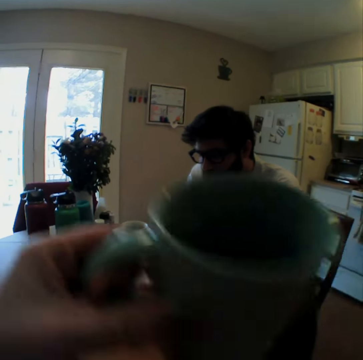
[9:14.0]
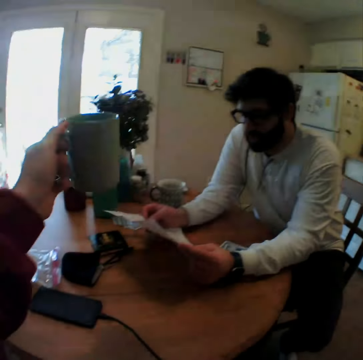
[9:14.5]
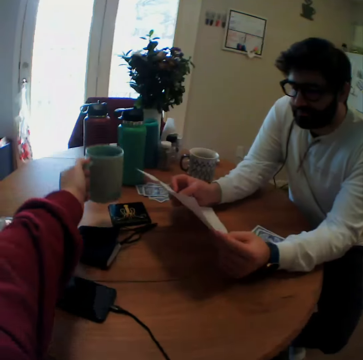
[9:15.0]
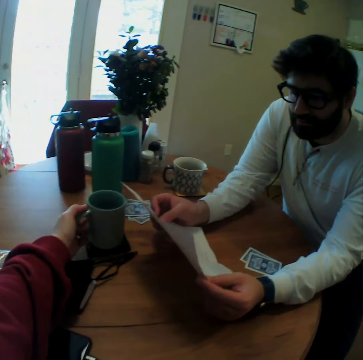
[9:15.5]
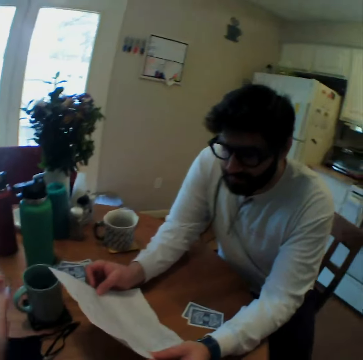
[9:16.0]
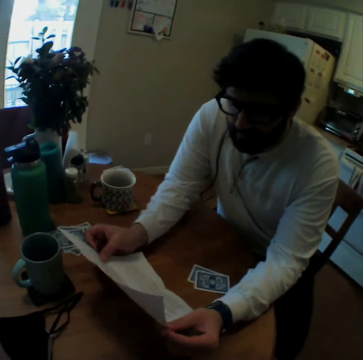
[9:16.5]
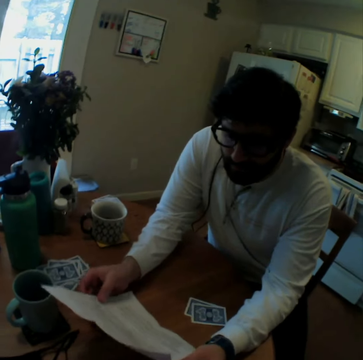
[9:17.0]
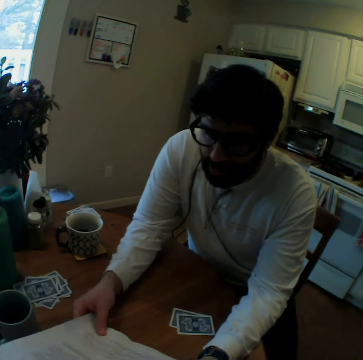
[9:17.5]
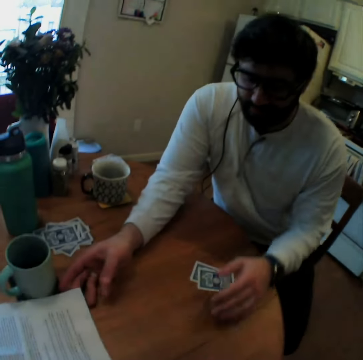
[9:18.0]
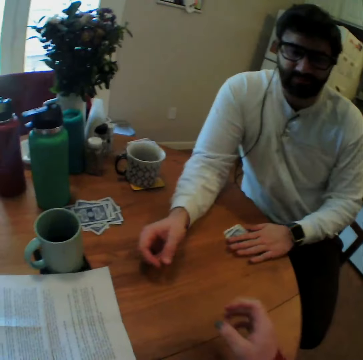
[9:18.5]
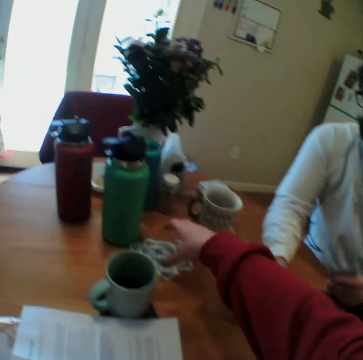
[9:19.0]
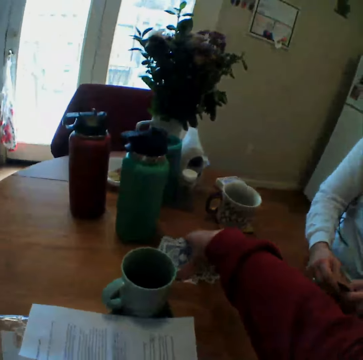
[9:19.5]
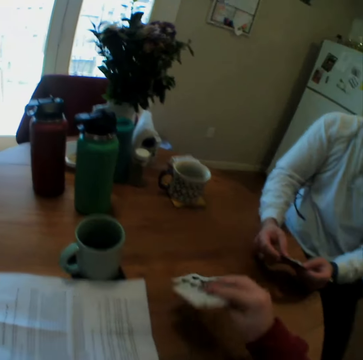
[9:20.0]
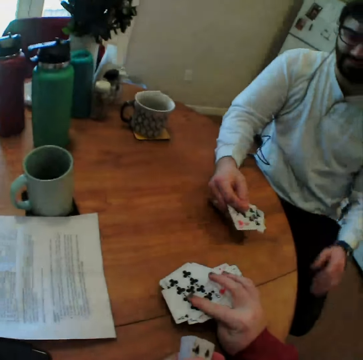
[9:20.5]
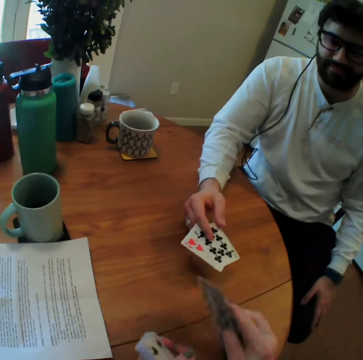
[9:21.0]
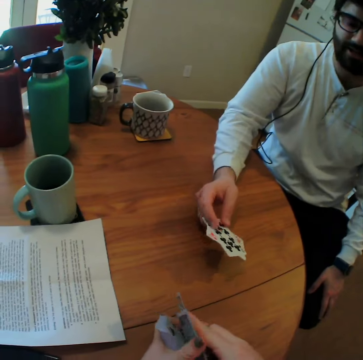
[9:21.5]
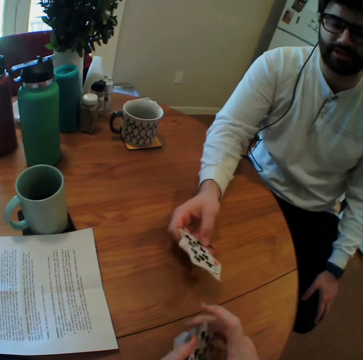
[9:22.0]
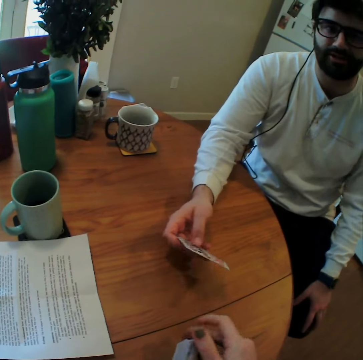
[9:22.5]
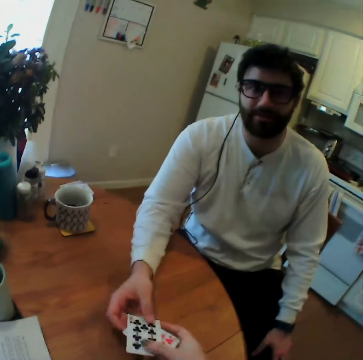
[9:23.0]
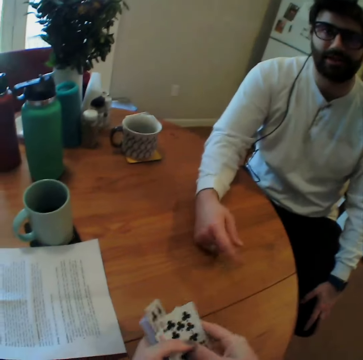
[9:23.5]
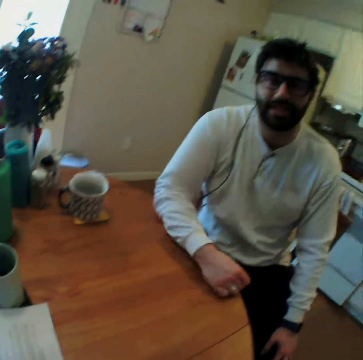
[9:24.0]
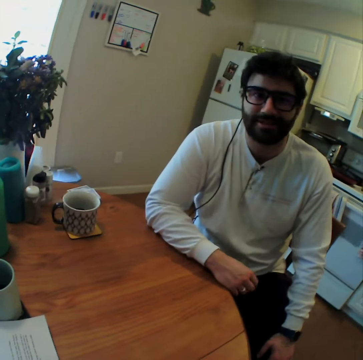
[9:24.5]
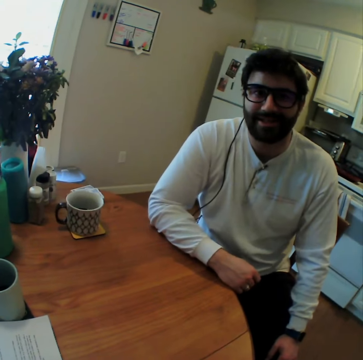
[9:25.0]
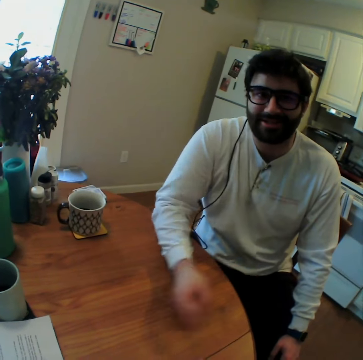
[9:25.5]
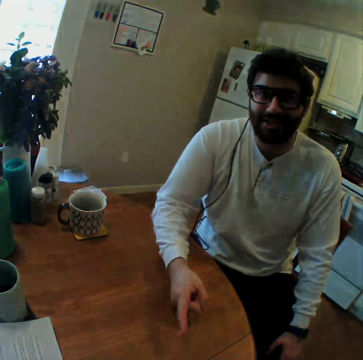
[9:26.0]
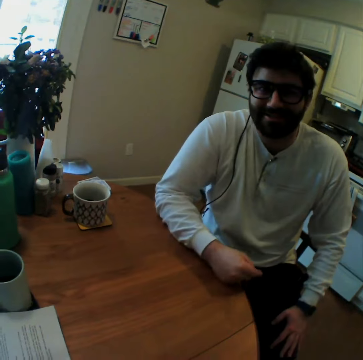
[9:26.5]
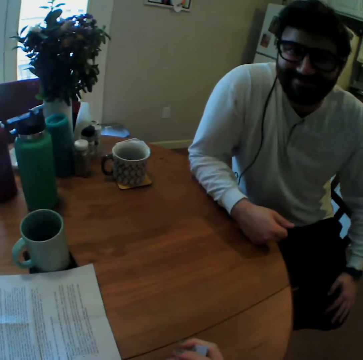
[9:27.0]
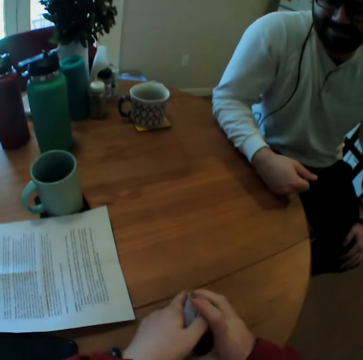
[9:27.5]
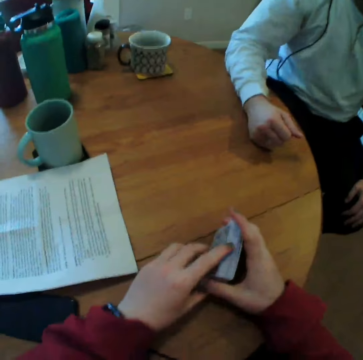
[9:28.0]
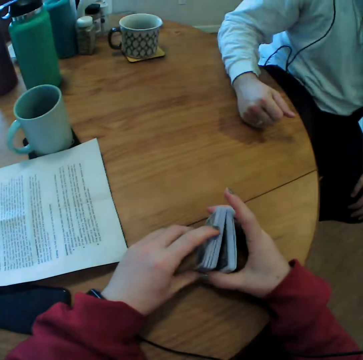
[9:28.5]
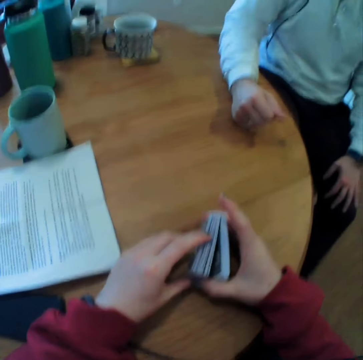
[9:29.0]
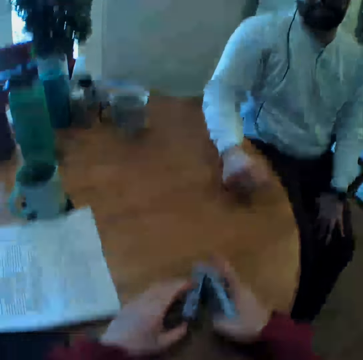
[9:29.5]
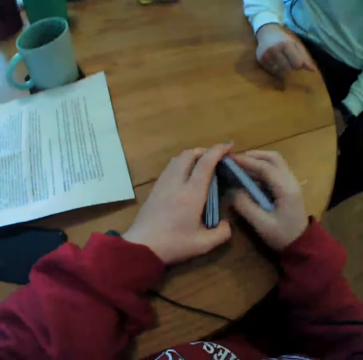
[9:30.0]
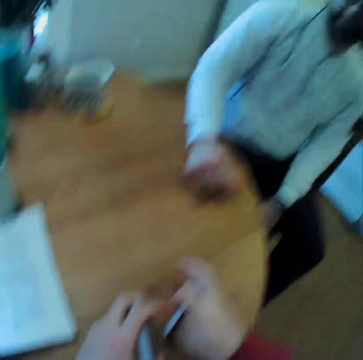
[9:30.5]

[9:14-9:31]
The camera wearer puts a cup on a table. A man reads a booklet. The camera wearer puts the booklet on the table. They pick up the booklet. The man takes some playing cards on the table. The camera wearer takes some playing cards on the table. The man gives the camera wearer the playing cards. He points on the playing cards. He points on the playing cards again. The camera wearer arranges the playing cards. The man sits well.

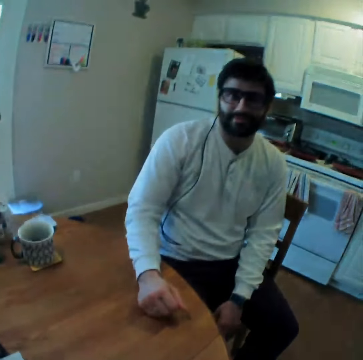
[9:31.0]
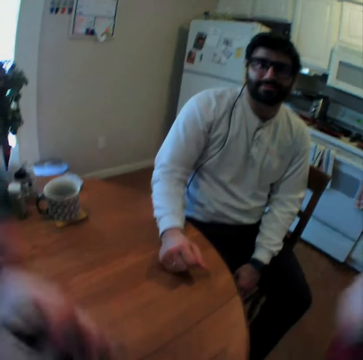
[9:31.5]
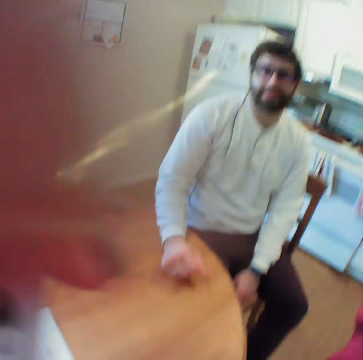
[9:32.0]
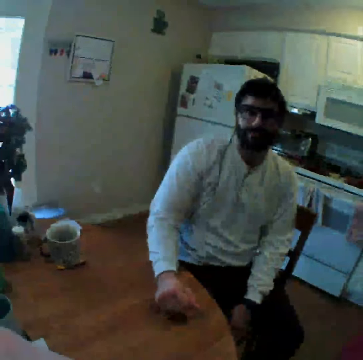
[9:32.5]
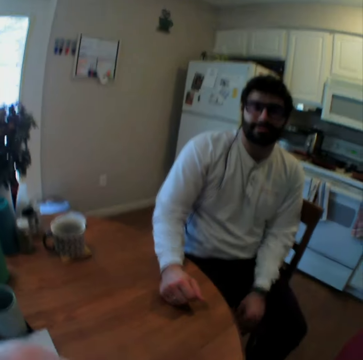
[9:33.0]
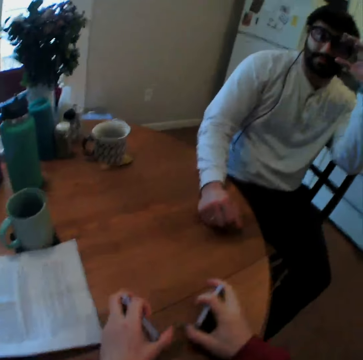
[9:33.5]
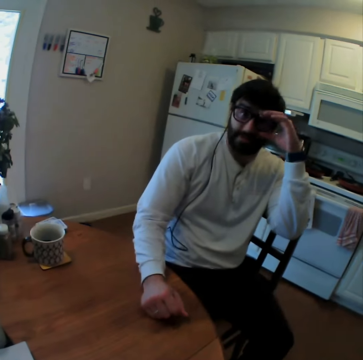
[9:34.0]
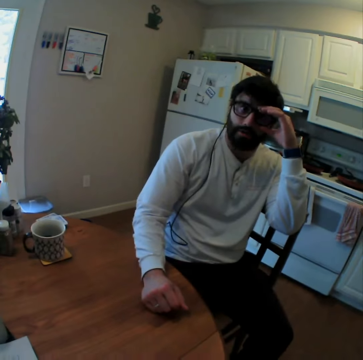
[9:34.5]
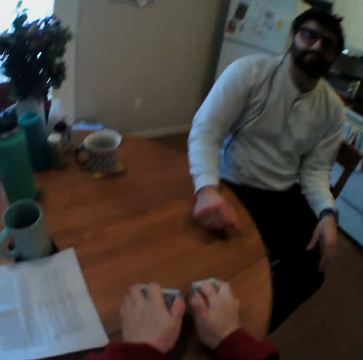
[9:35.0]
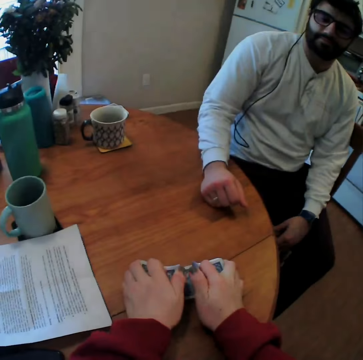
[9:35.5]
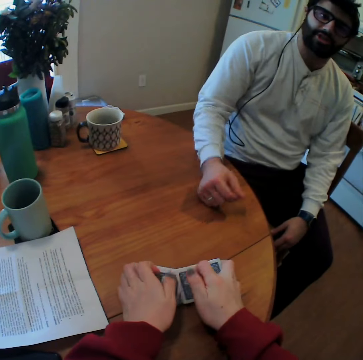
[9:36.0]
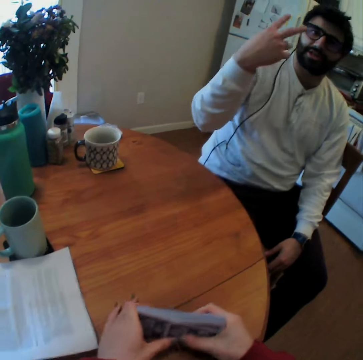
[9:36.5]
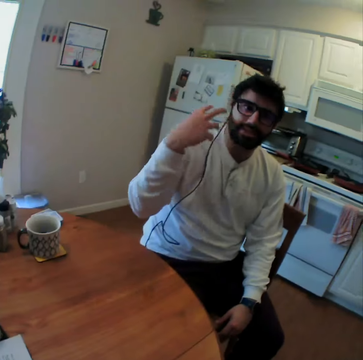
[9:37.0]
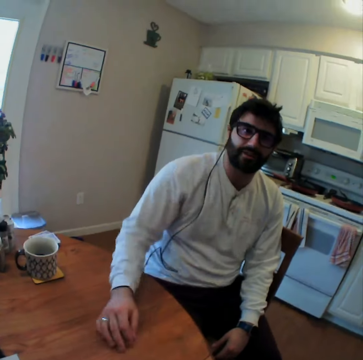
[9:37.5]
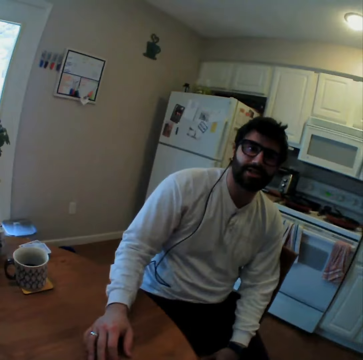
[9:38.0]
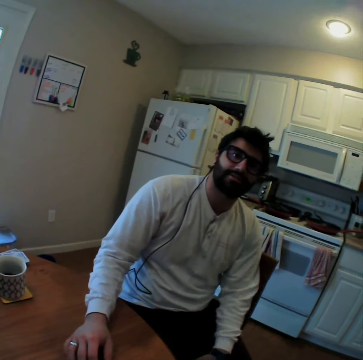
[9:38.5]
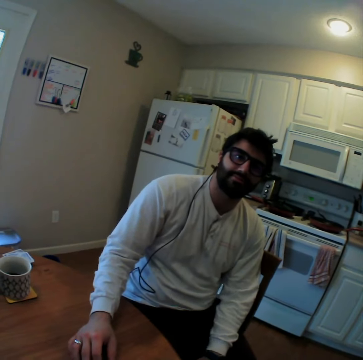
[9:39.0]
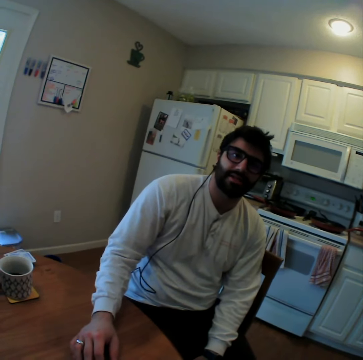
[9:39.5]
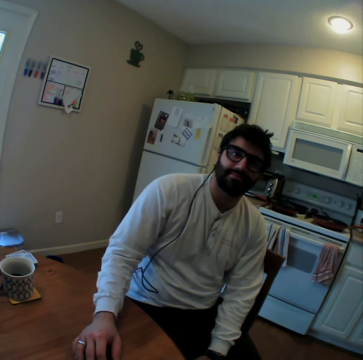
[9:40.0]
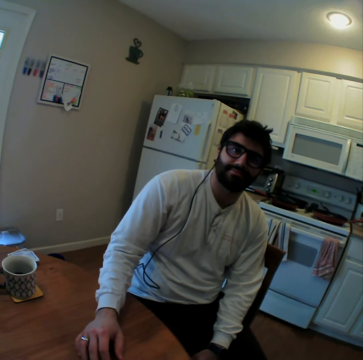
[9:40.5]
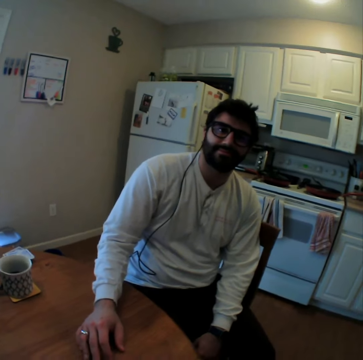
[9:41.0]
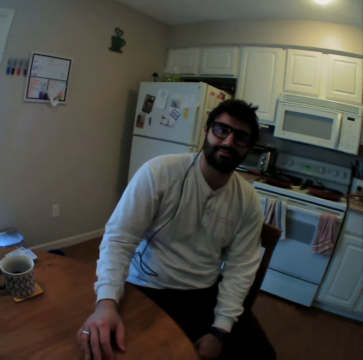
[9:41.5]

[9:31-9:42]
The camera wearer mixes the cards. They raise a hand and put the hand down. A man raises a hand. The camera wearer arranges the playing cards. The man adjusts the eye glasses and puts the hand down. The camera wearer arranges the playing cards. The man lifts two fingers, shows gestures with hands and puts the hand on the table.

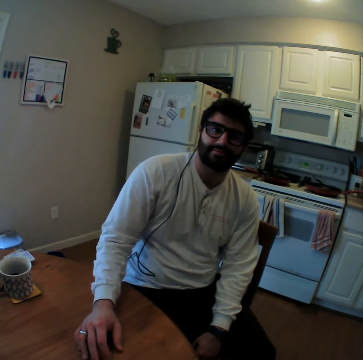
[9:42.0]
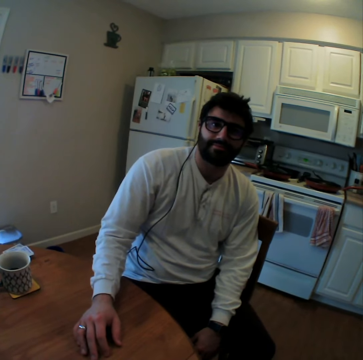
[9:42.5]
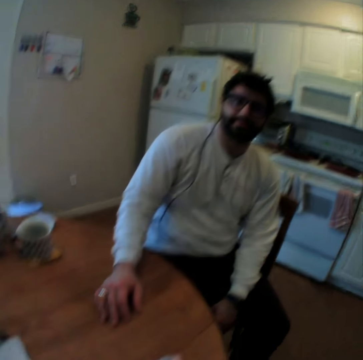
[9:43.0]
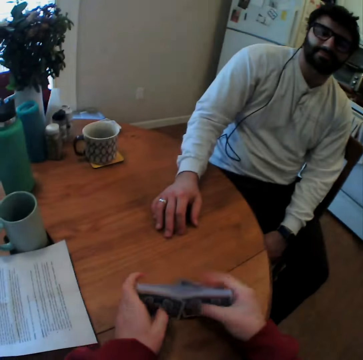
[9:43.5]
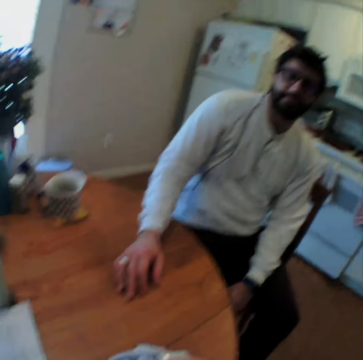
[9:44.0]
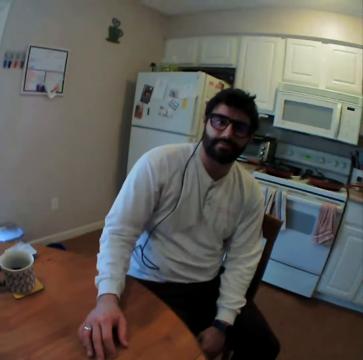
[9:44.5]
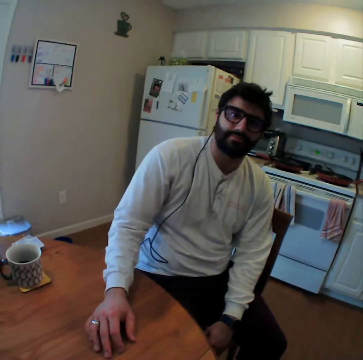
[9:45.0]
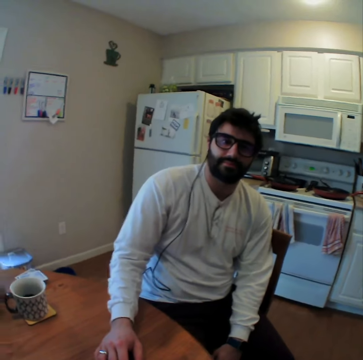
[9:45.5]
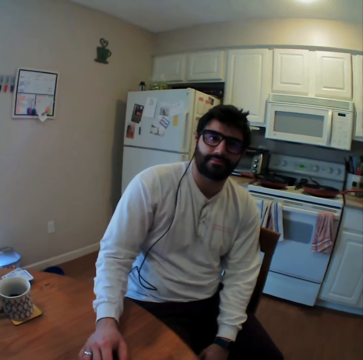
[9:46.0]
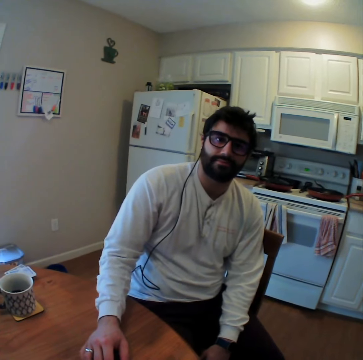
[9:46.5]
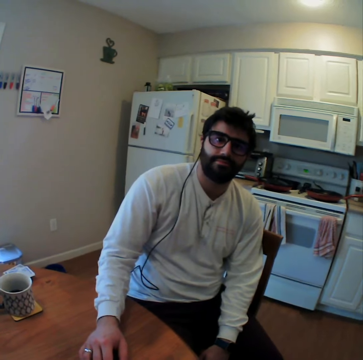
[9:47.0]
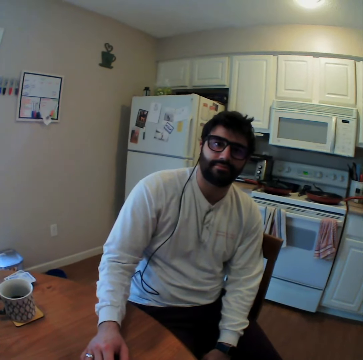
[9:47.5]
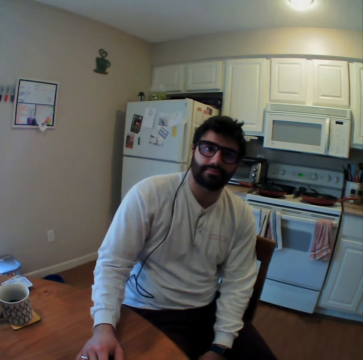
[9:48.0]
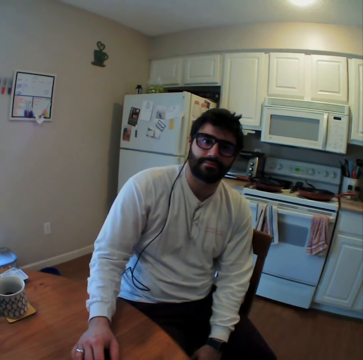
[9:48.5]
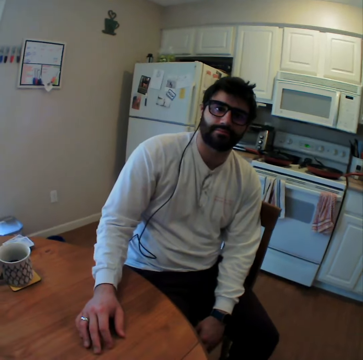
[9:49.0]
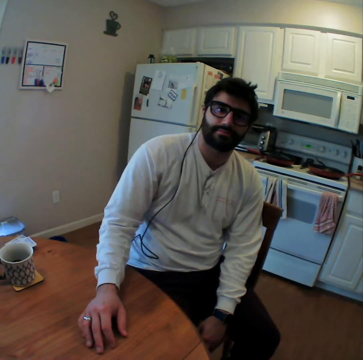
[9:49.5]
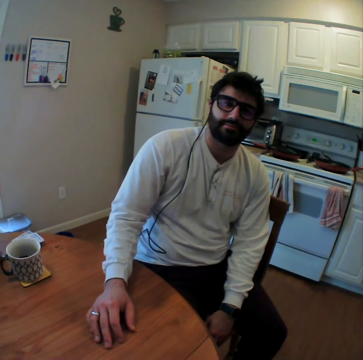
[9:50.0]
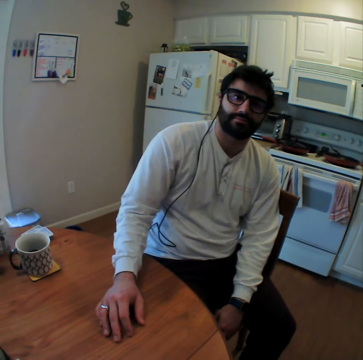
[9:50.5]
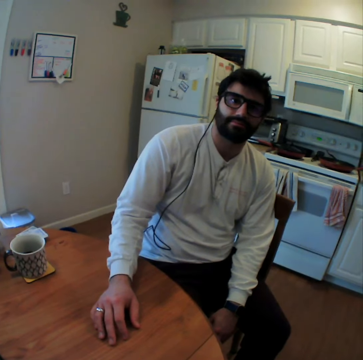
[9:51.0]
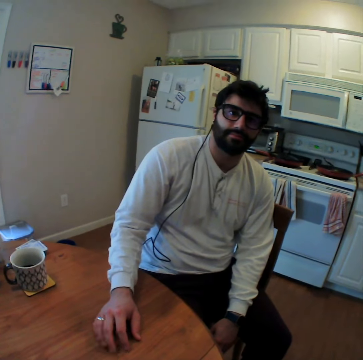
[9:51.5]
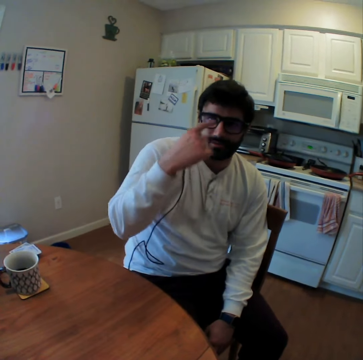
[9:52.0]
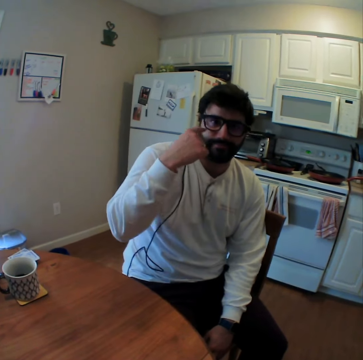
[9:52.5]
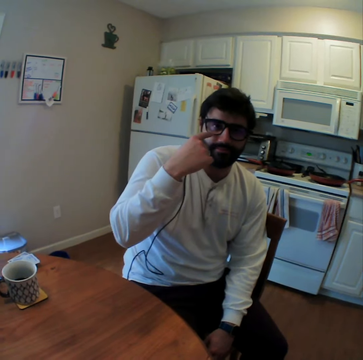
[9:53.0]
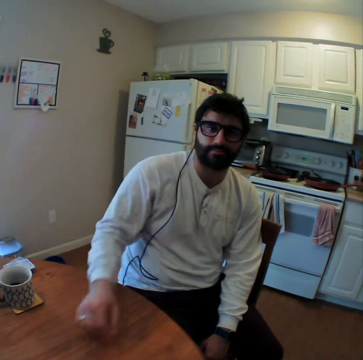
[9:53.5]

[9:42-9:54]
The camera wearer speaks. They arrange the playing cards. They mix the cards. They speak. They mix the cards. A man points at his eyes.
